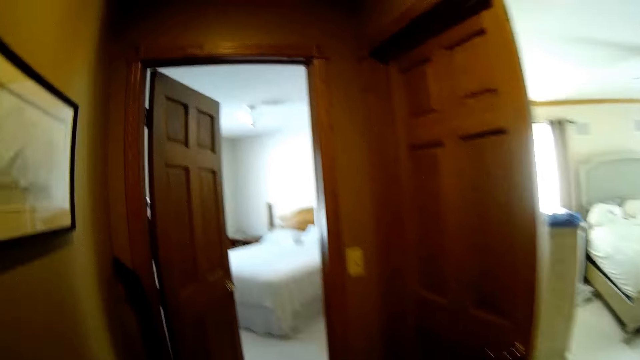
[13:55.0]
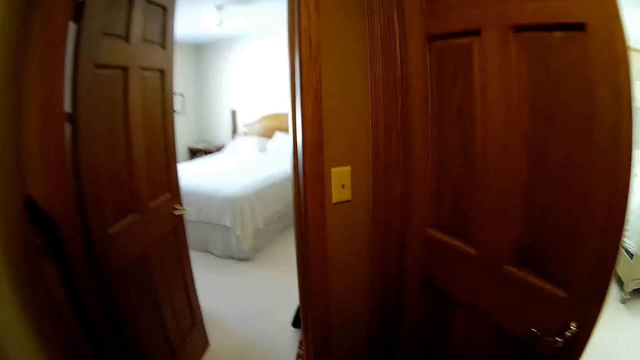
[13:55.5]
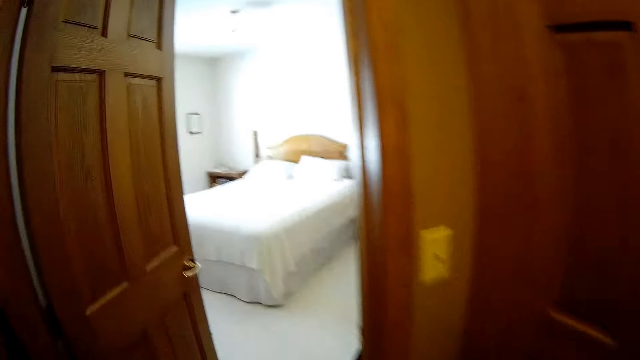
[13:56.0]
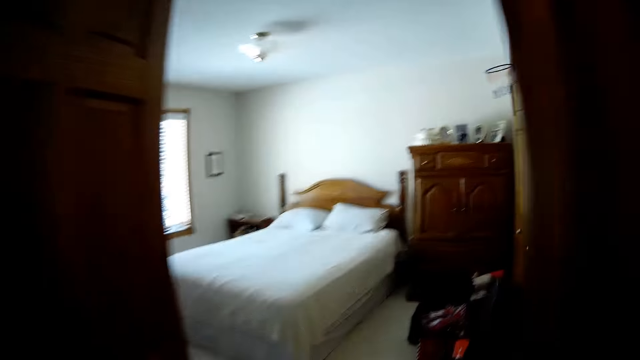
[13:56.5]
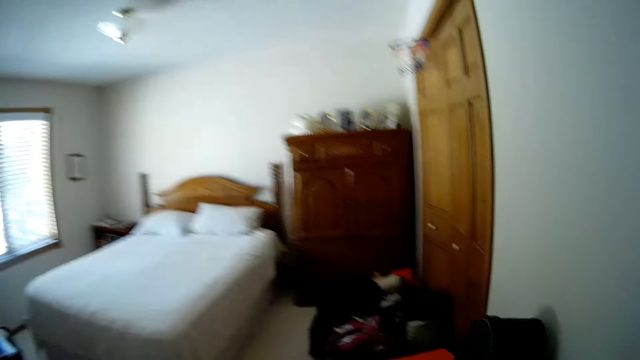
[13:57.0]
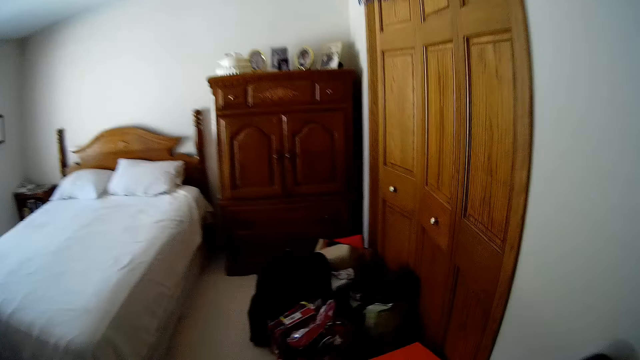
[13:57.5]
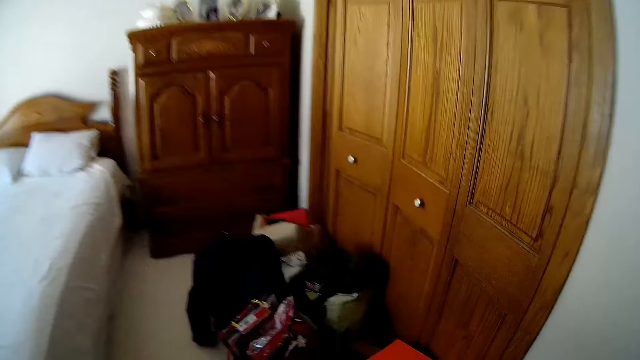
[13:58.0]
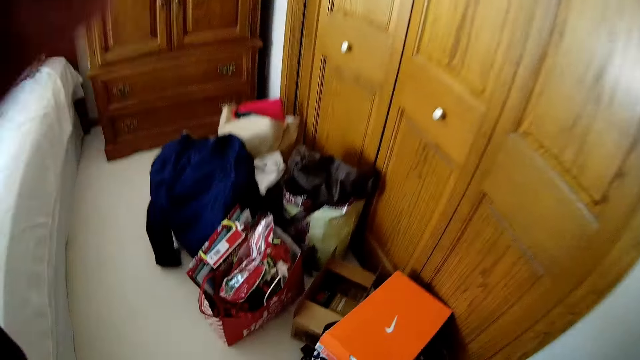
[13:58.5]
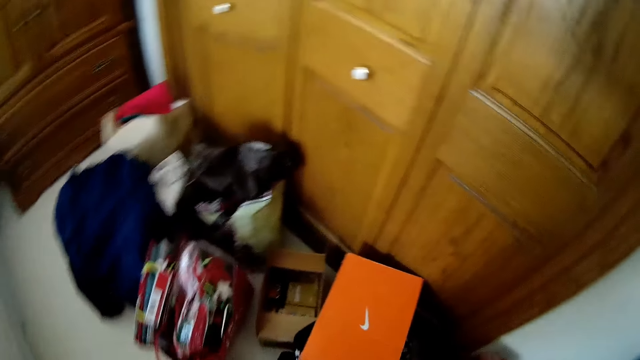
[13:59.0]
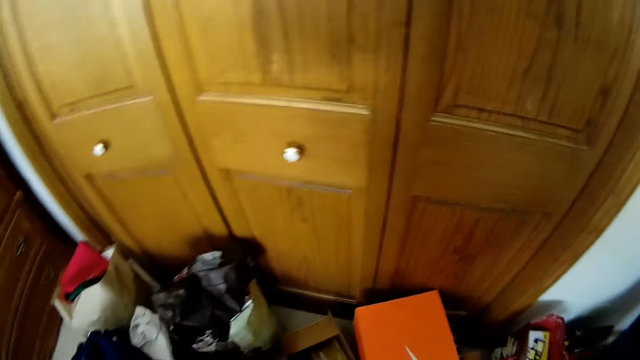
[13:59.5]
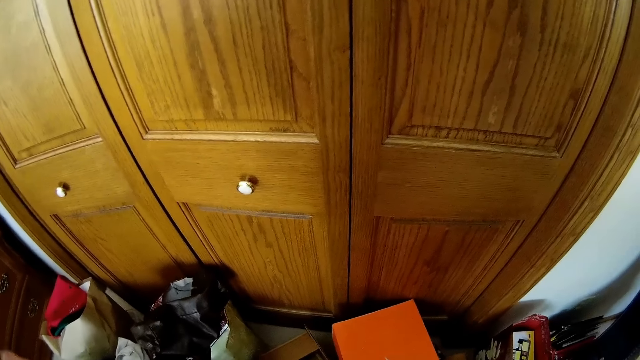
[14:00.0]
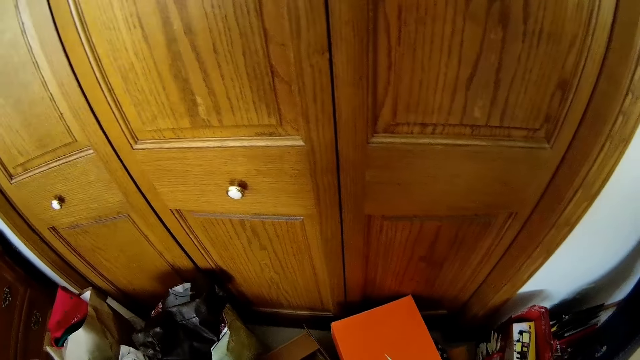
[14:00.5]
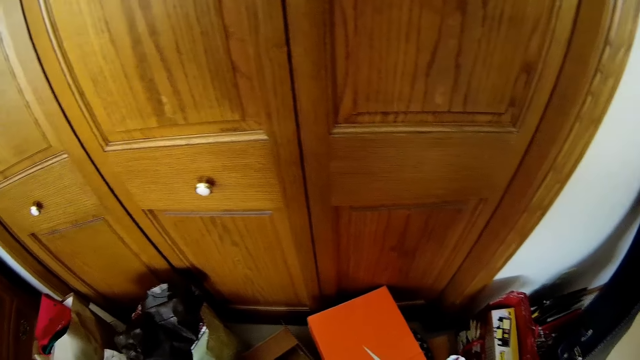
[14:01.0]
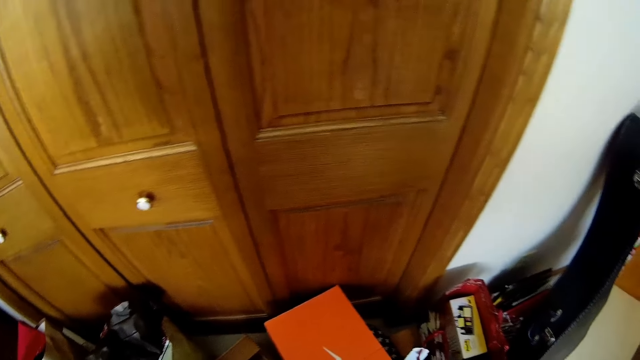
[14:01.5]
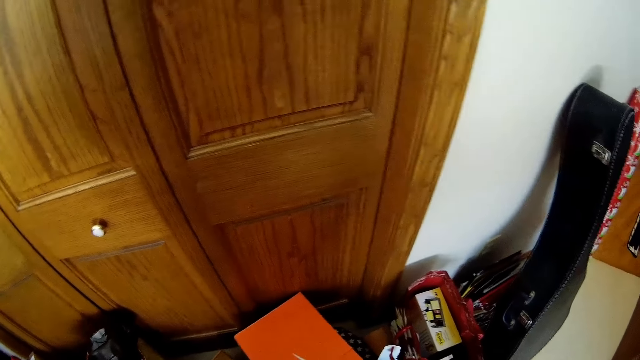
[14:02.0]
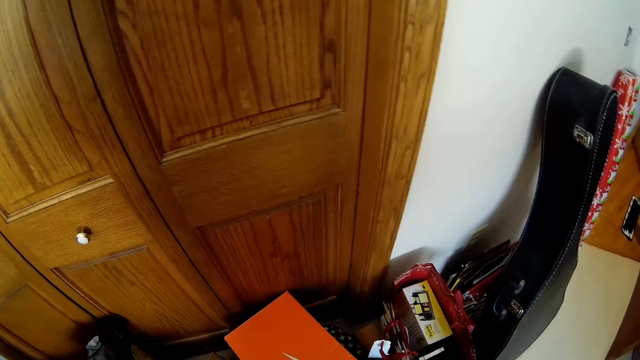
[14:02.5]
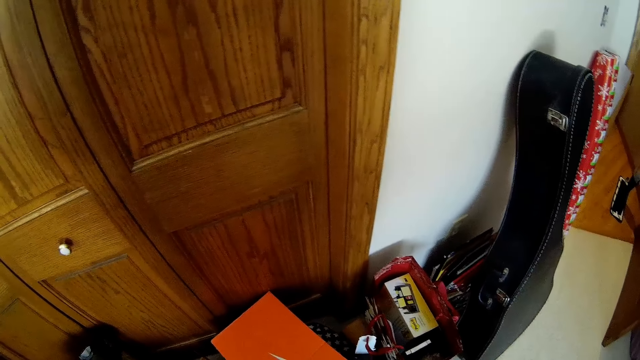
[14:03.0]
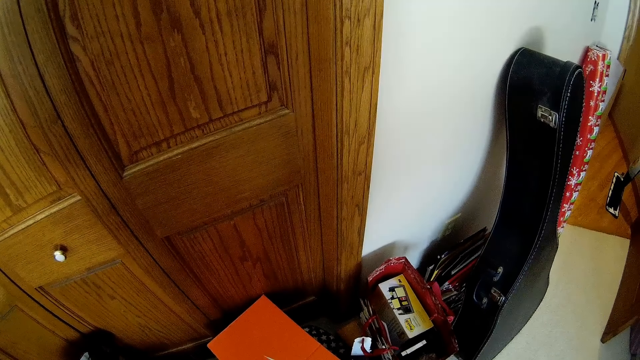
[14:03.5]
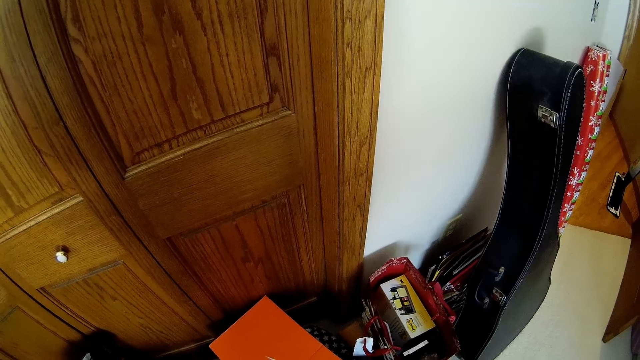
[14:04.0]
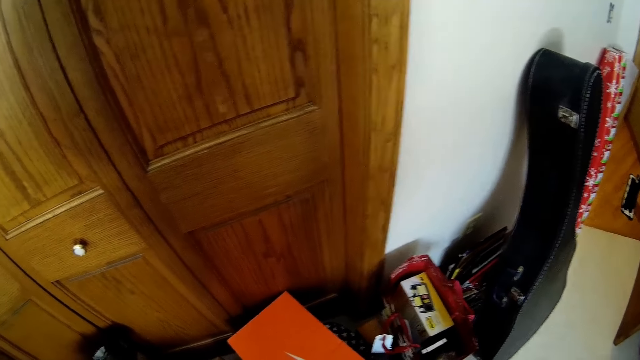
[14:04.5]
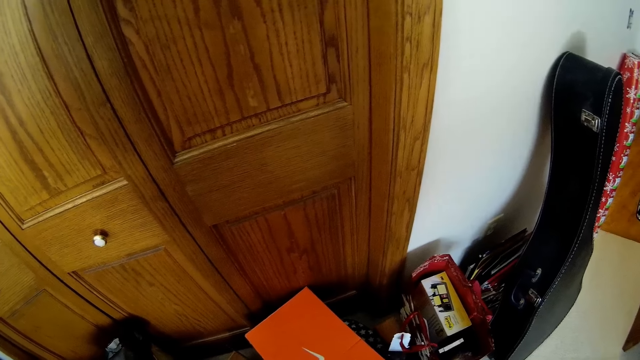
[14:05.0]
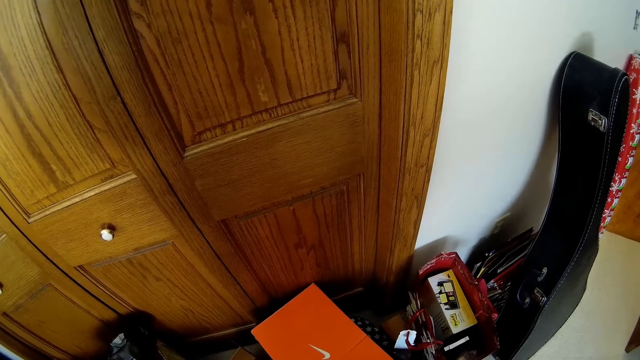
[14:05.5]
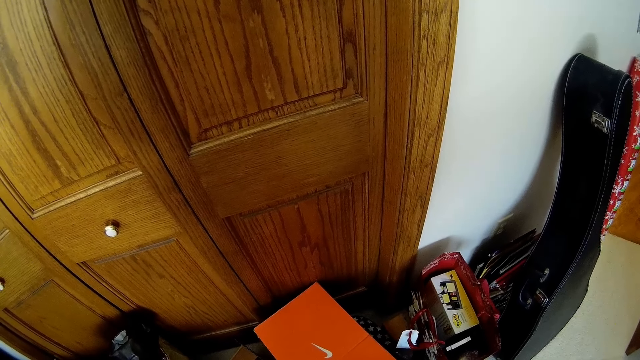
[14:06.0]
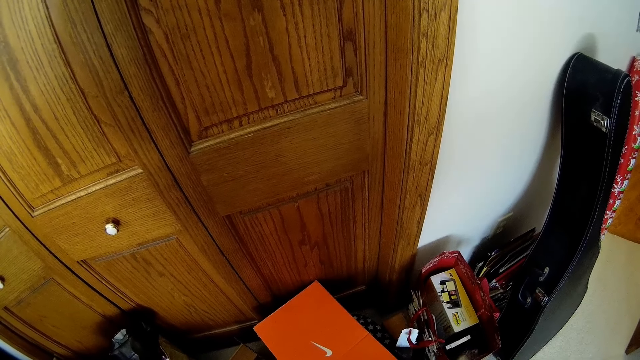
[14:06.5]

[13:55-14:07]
The camera wearer walks in the bedroom. They raise a hand. They walk around. They stand in front of a wardrobe. They walk around again. They look around.

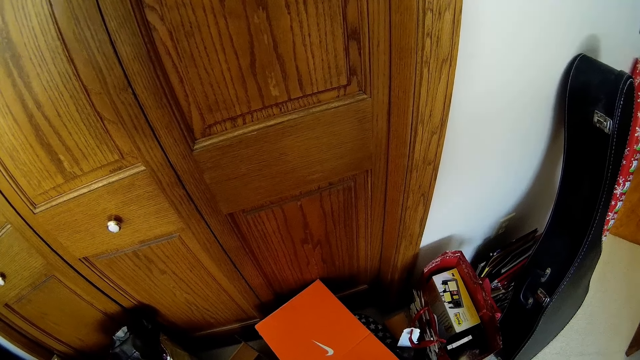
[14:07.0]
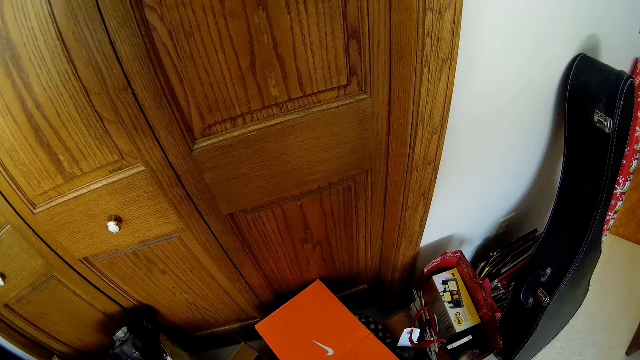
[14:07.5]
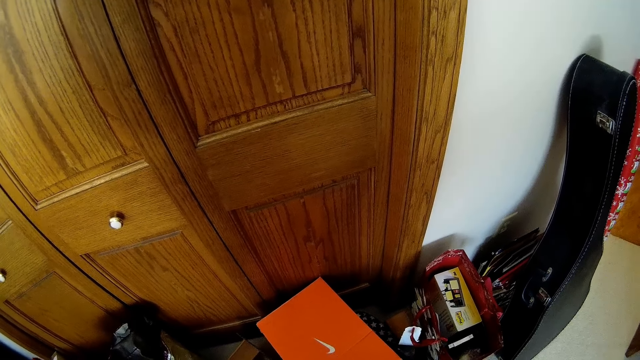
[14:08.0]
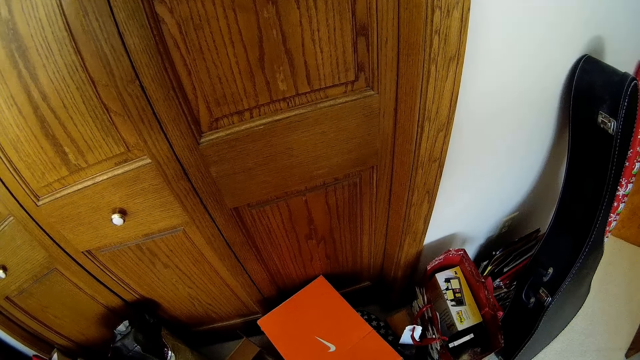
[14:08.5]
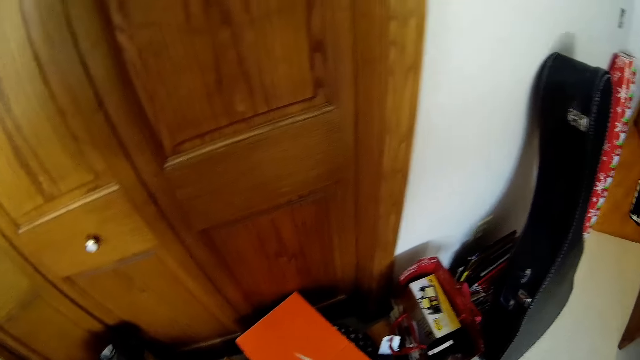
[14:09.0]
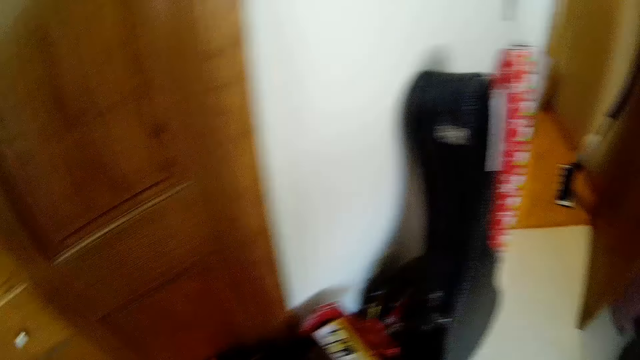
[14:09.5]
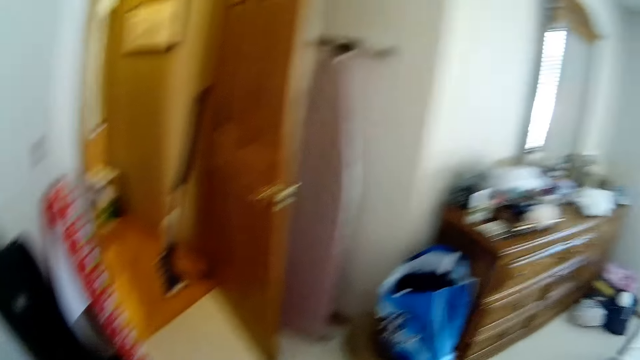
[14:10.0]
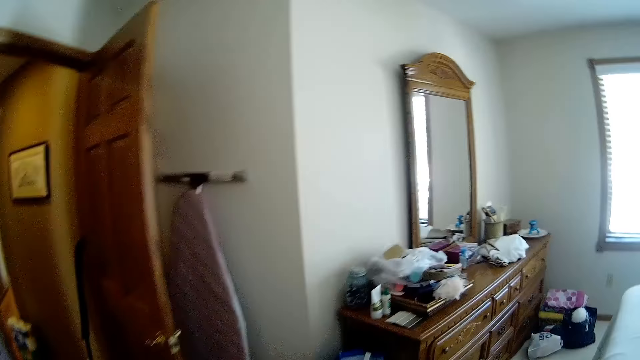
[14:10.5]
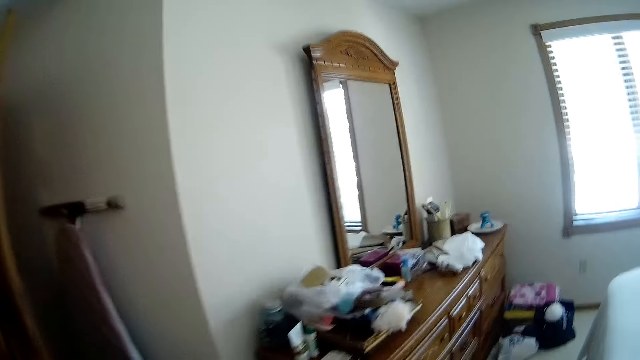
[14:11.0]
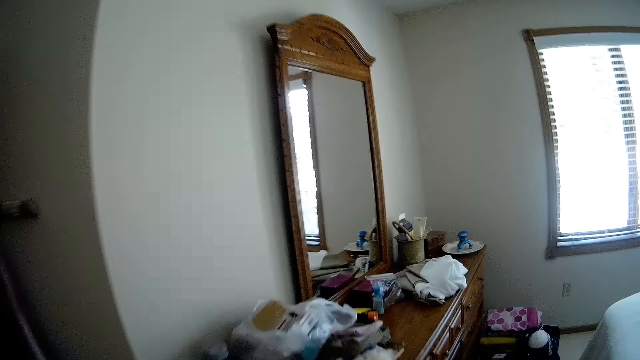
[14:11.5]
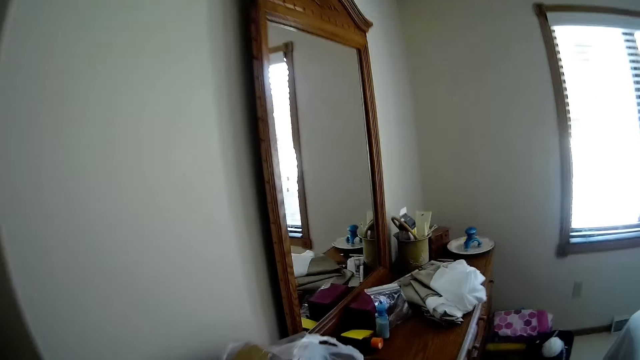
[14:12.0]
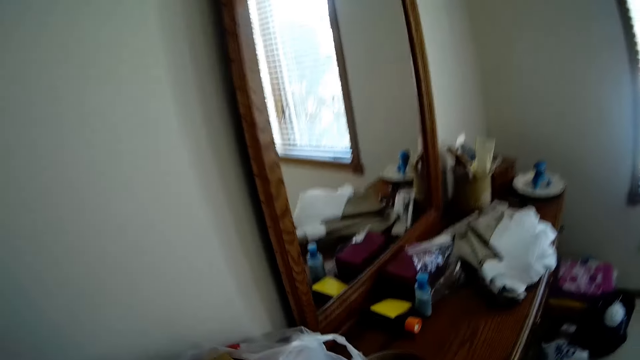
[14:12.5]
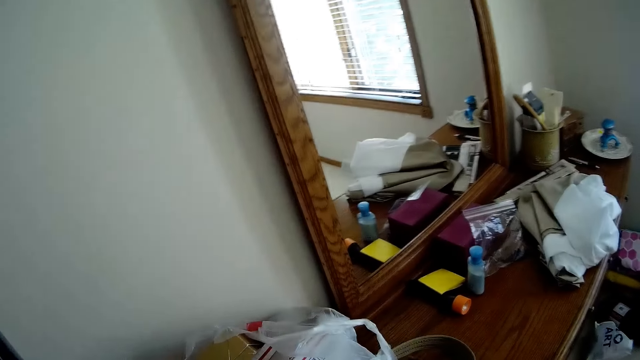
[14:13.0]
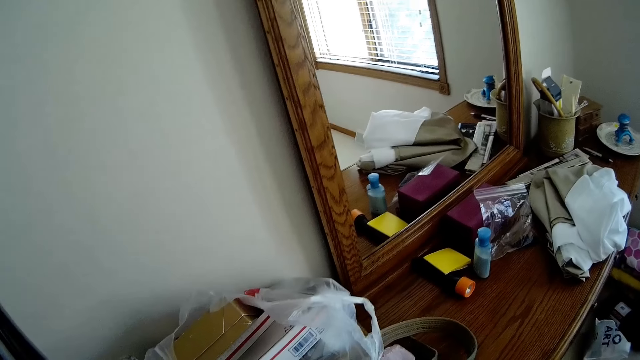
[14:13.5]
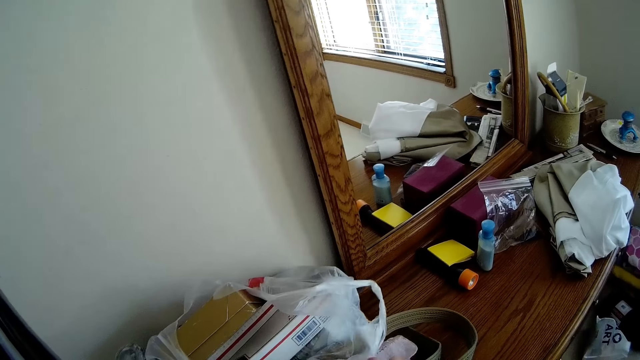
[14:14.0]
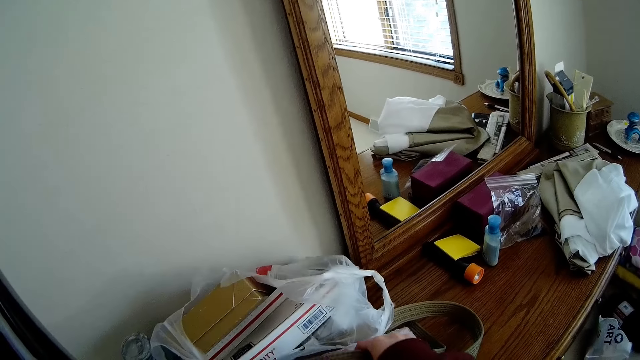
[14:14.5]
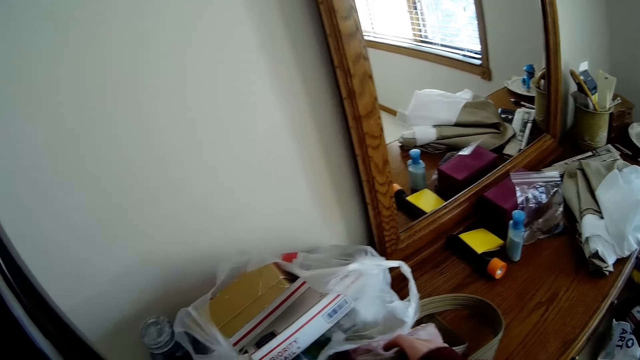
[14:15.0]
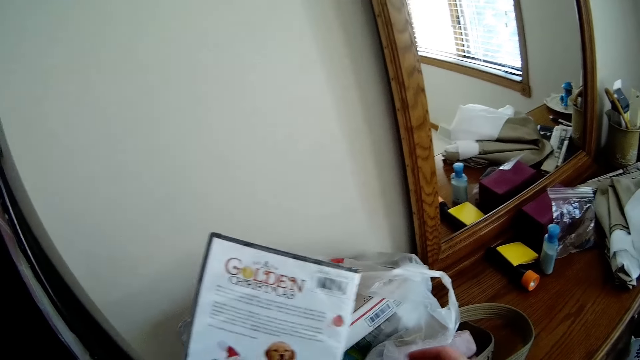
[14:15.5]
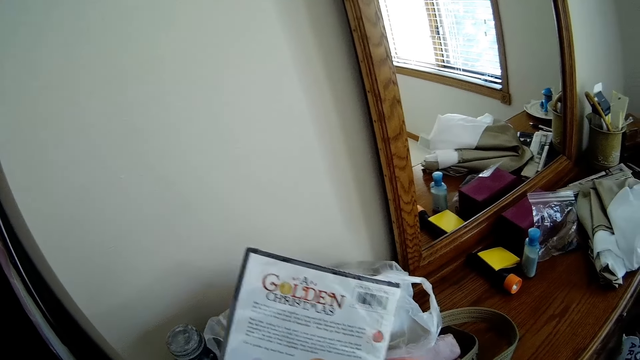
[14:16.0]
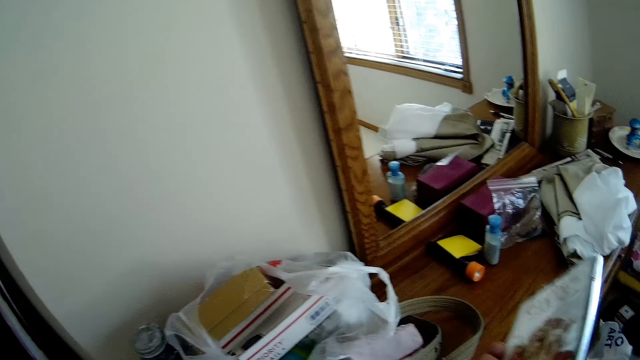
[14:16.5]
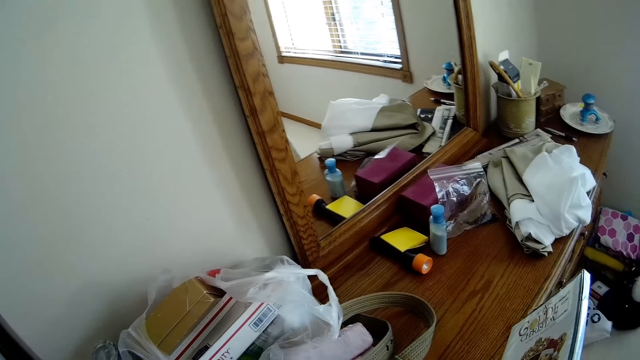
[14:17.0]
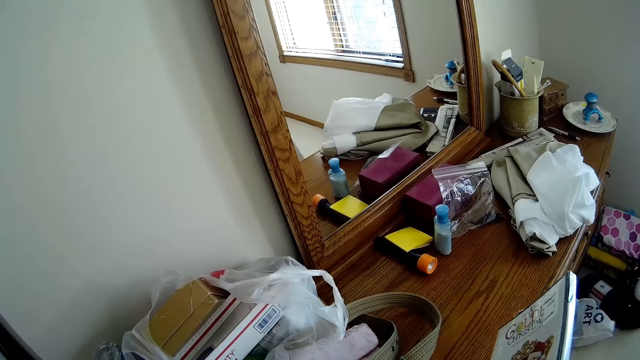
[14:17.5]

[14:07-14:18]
The camera wearer turns around. She moves towards a plastic bag on a dressing table. She walks around, looks around. She lifts the bag on the dressing table with her right hand. She picks up a music CD or book from the bag with her left hand. She raises the book. She moves the music CD from her left hand to her right hand. She turns the book.
